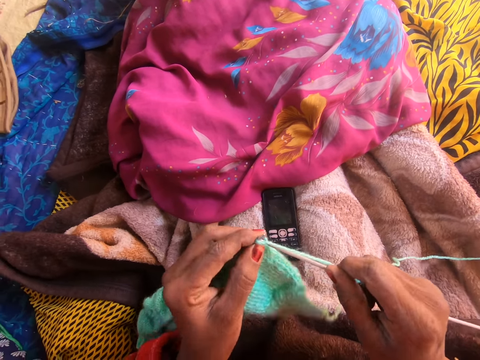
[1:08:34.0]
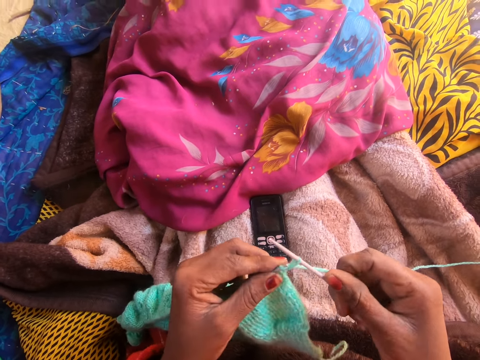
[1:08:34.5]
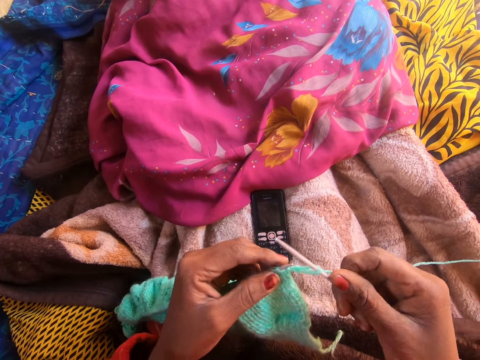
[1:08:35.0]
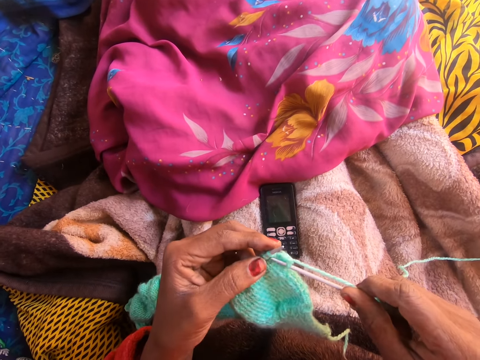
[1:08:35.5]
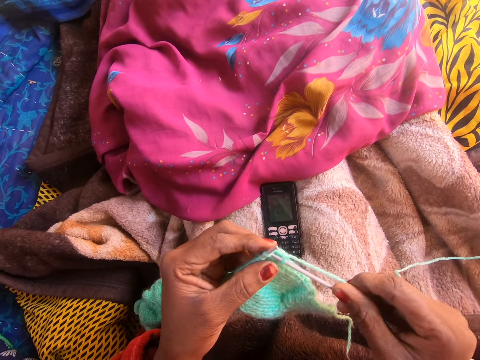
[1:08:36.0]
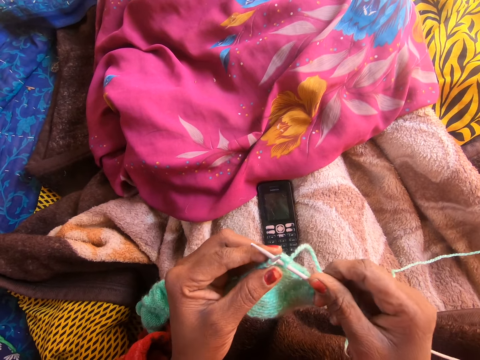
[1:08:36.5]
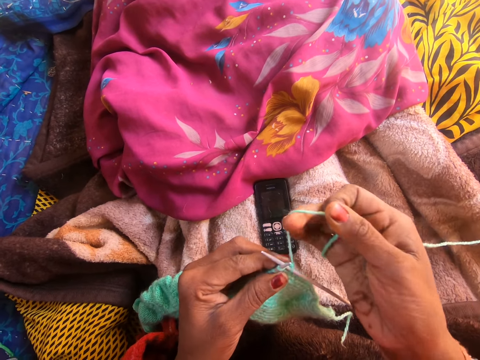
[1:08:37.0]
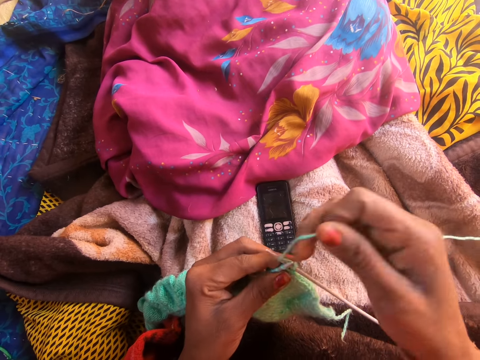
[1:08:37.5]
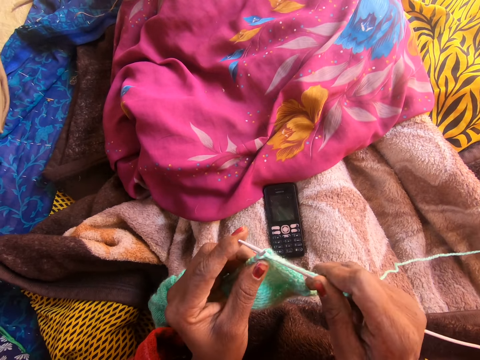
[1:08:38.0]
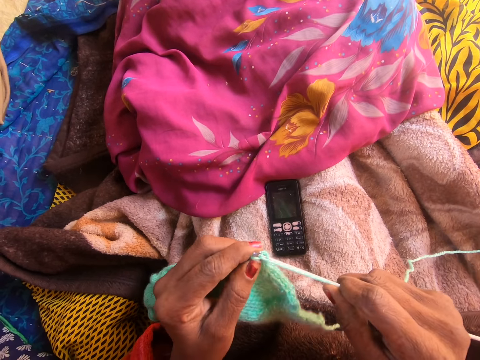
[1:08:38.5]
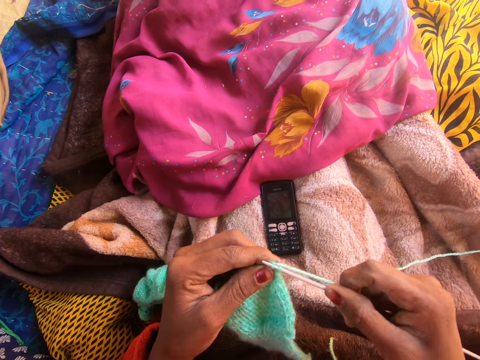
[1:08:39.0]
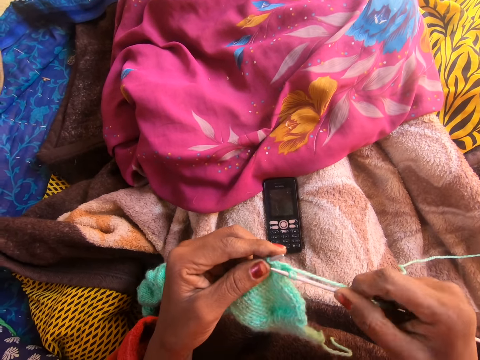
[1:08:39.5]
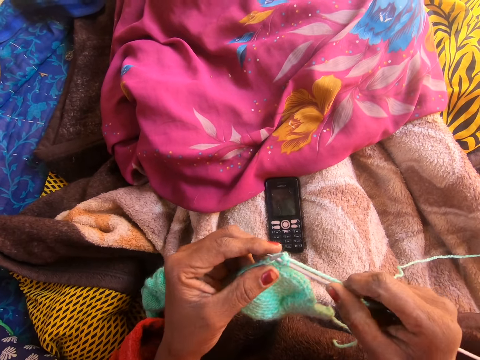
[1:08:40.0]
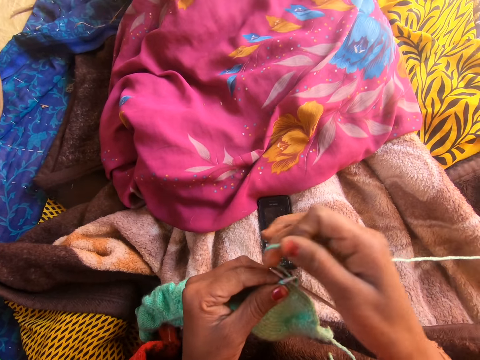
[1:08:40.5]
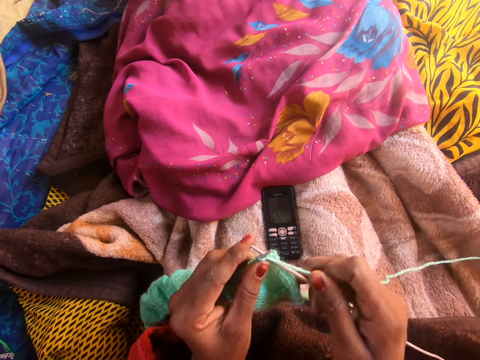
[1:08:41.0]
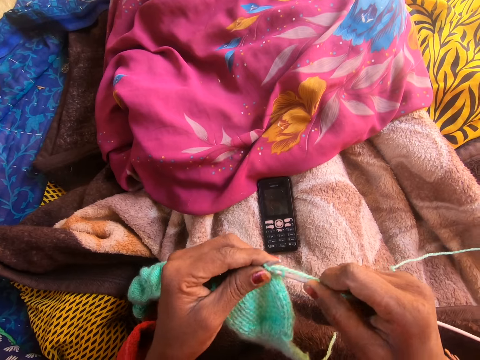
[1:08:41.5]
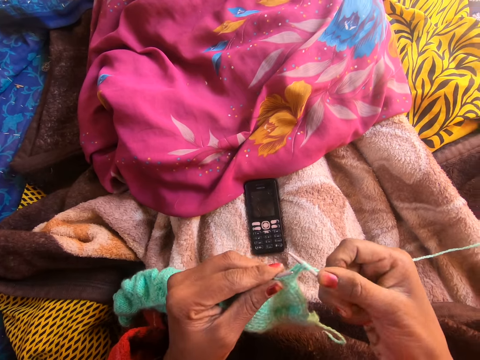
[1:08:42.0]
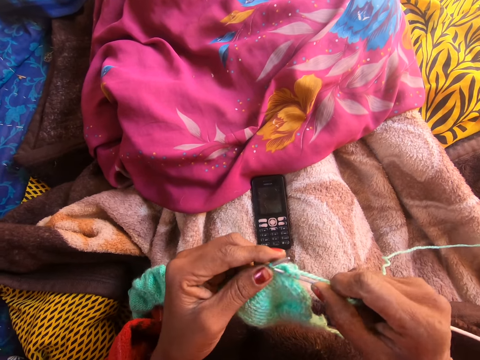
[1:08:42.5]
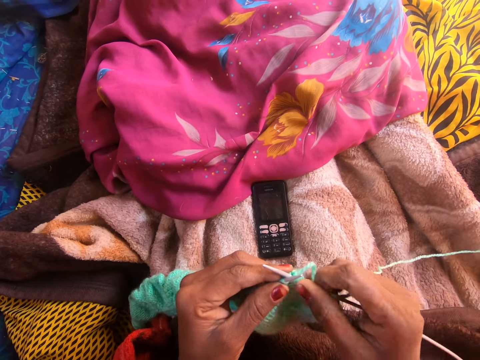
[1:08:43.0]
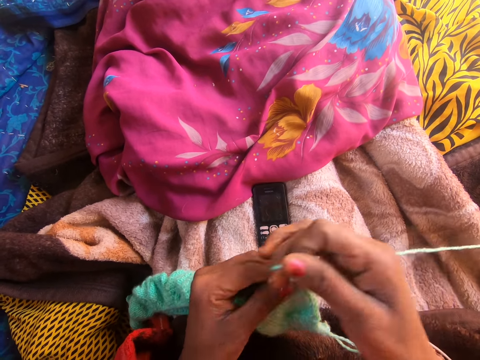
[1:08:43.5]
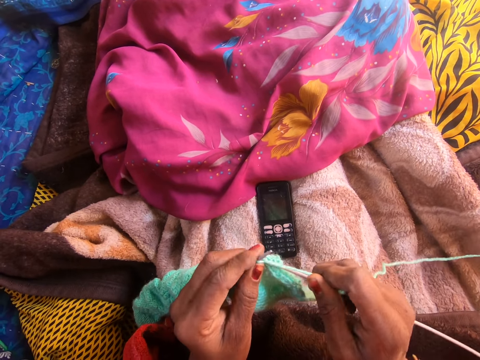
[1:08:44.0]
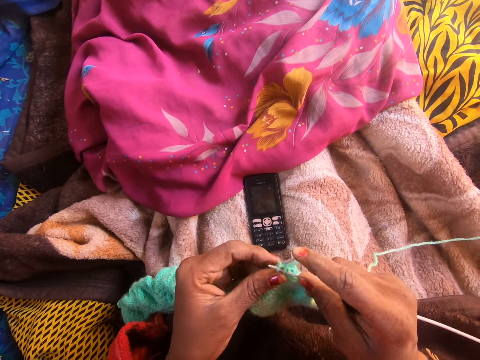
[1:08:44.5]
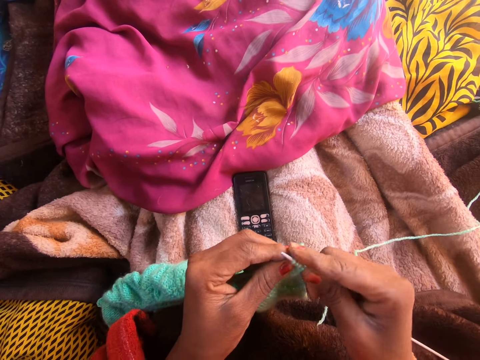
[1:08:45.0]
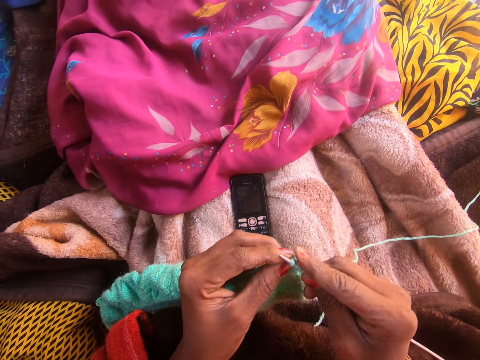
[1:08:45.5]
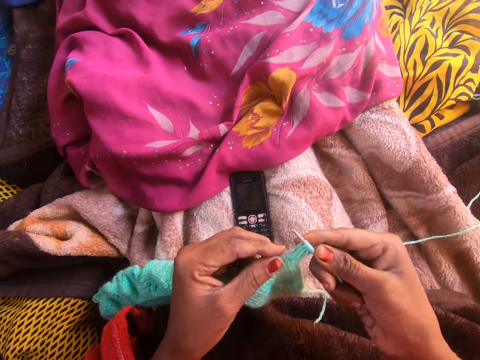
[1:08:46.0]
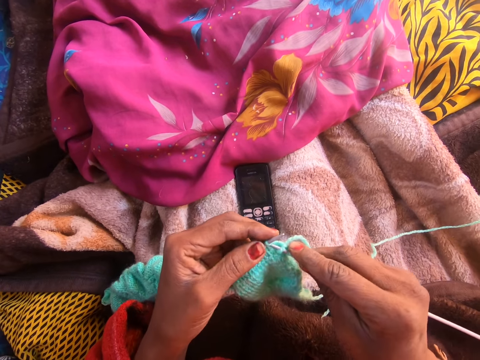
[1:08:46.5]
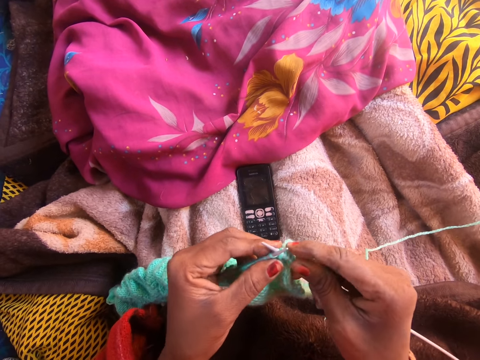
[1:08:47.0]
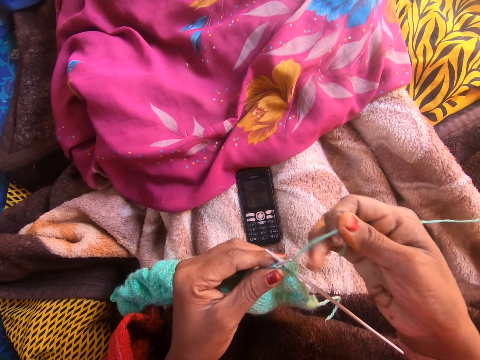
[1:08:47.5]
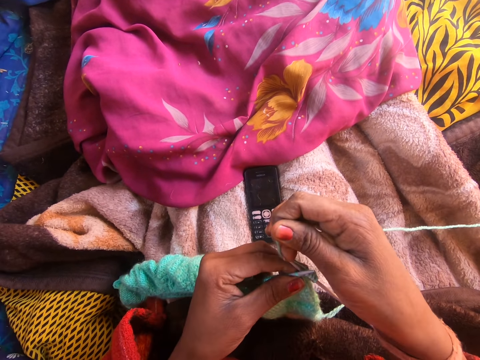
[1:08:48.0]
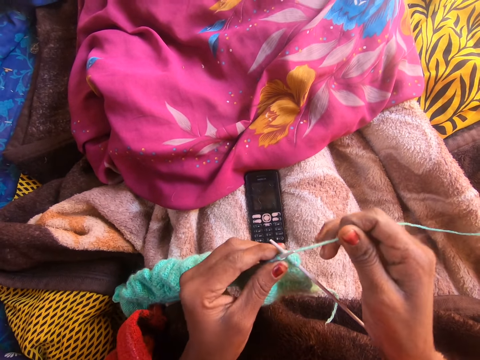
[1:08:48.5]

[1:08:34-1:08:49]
The camera wearer talks to a person on the phone. They knit the wool with the knitting needles.

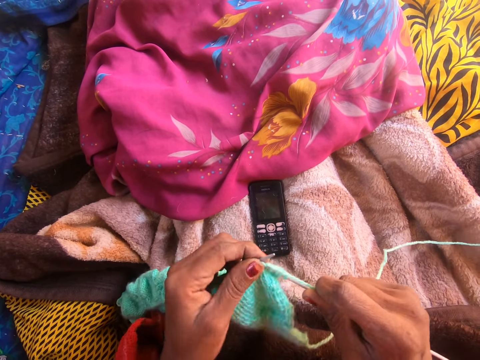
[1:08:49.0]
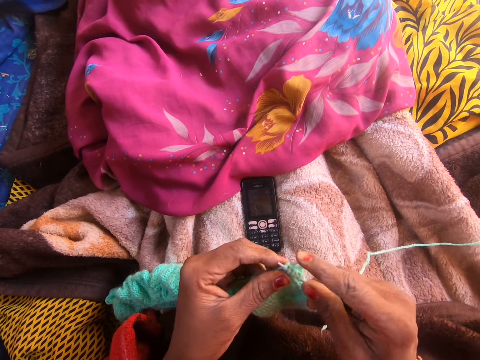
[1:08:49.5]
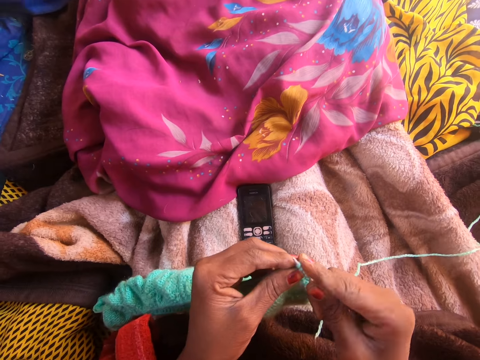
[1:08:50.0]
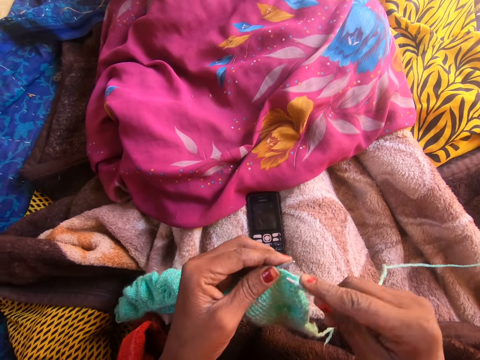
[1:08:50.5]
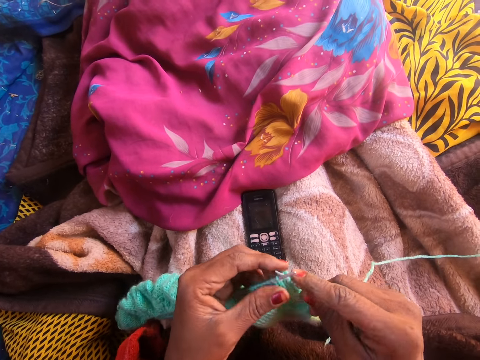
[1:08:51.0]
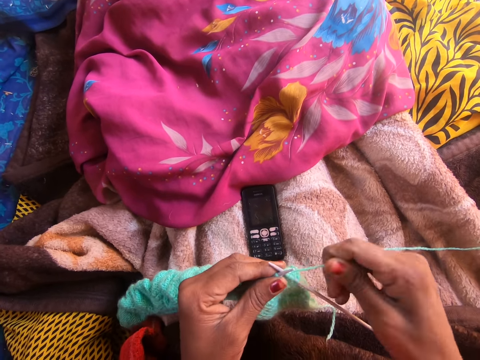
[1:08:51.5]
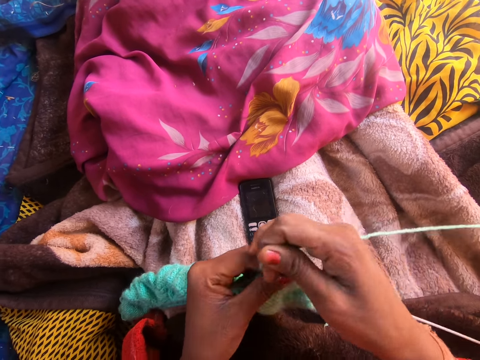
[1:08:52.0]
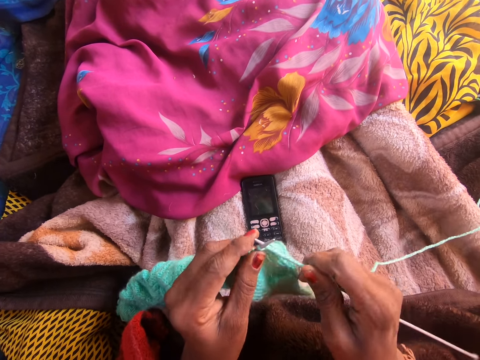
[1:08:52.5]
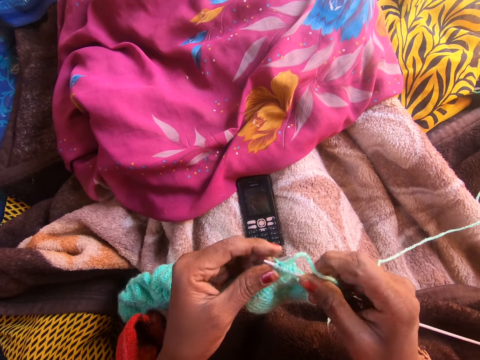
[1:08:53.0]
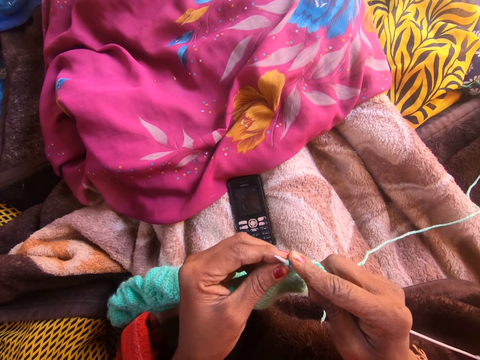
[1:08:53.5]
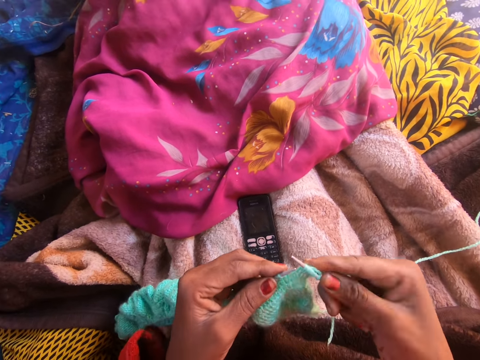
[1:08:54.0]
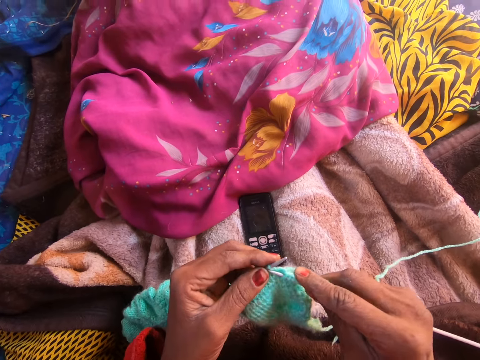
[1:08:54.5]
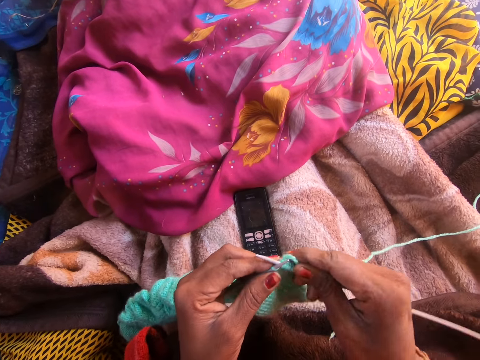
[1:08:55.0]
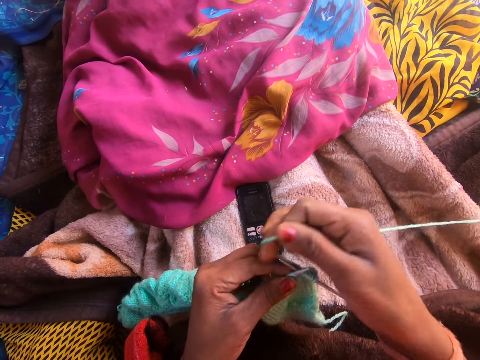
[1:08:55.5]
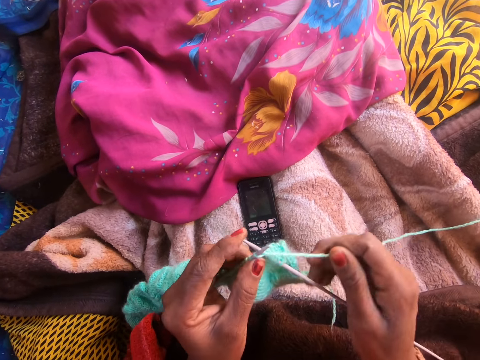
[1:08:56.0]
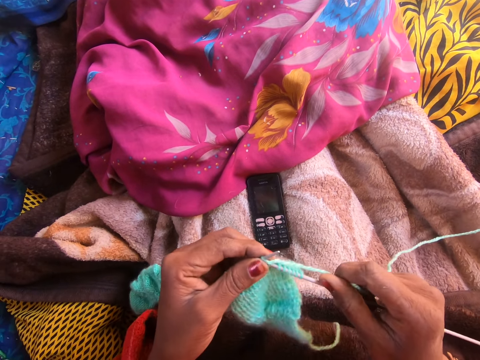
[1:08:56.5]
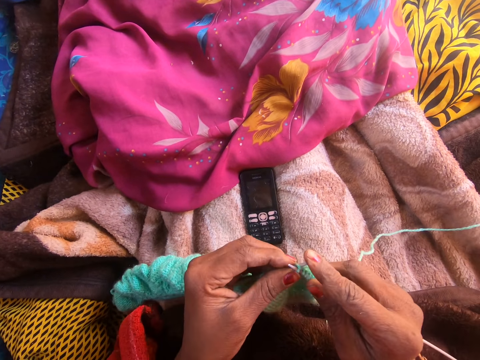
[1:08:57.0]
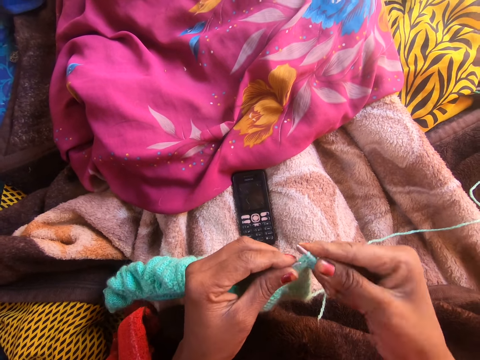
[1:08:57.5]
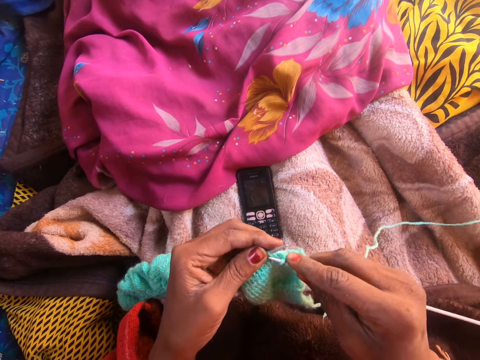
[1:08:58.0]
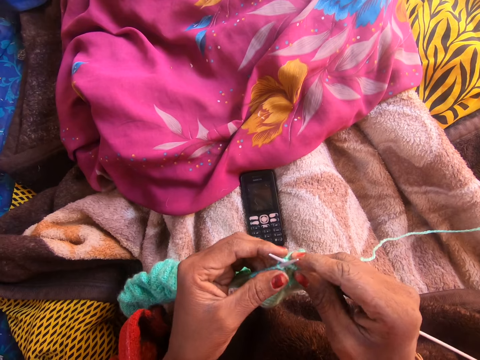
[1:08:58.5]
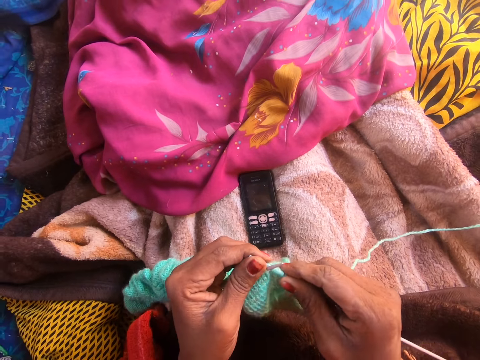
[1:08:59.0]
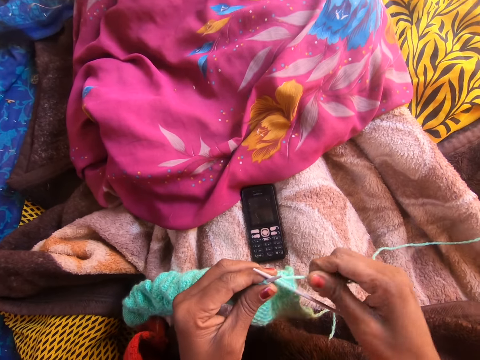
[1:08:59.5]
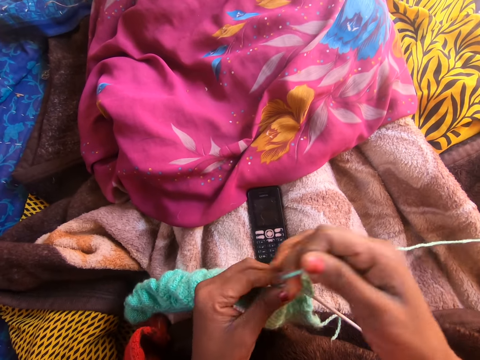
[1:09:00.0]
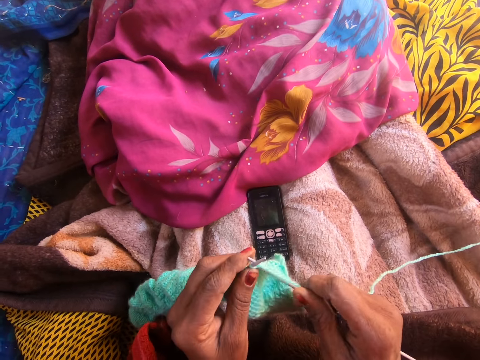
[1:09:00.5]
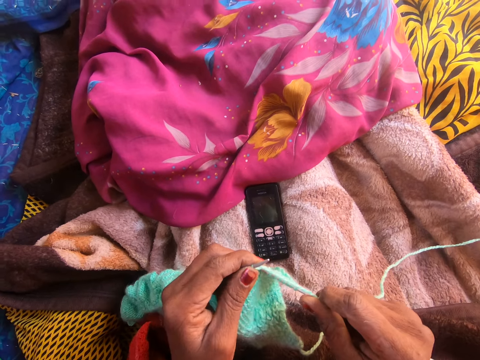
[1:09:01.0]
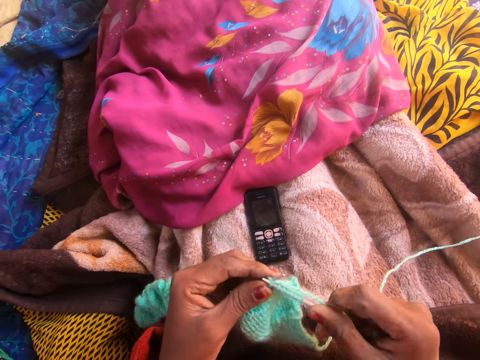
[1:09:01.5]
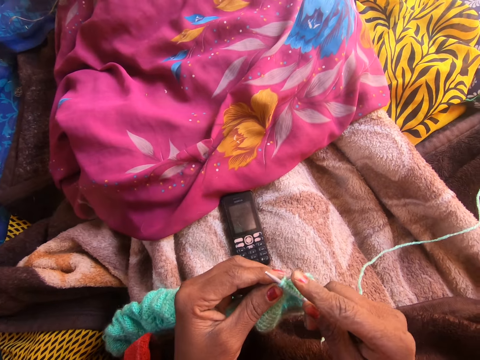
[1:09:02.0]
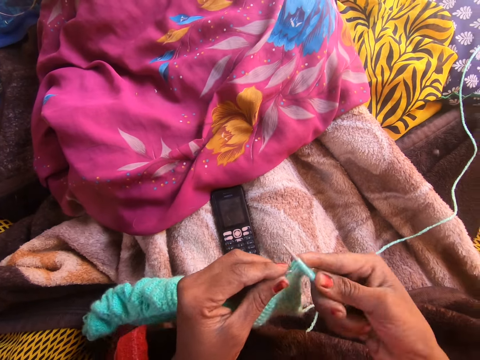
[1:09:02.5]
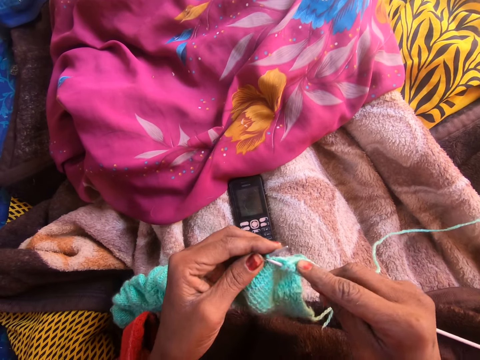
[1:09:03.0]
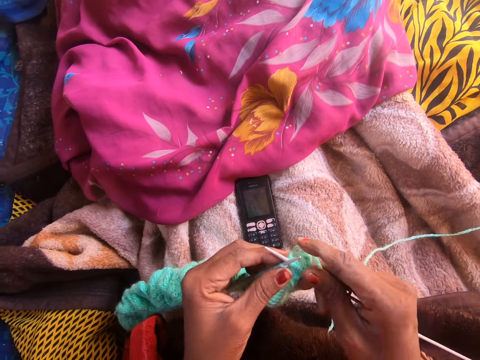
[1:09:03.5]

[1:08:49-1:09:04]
The camera wearer talks to a person on the phone. They knit the wool with the knitting needles. They talk to the person on the phone. They knit the wool with the knitting needles.
